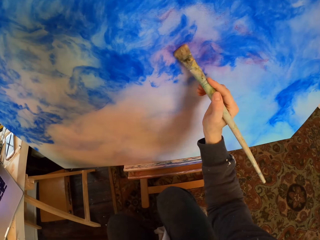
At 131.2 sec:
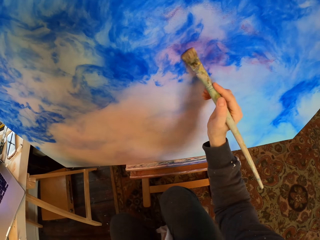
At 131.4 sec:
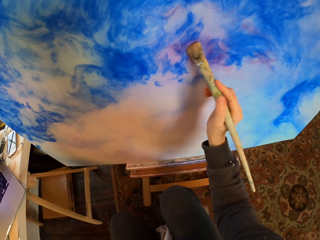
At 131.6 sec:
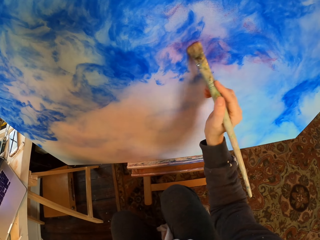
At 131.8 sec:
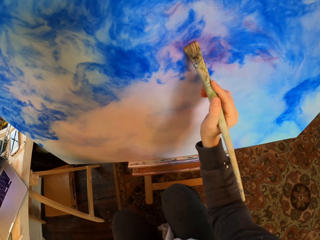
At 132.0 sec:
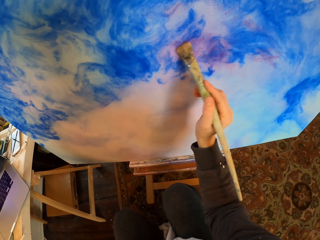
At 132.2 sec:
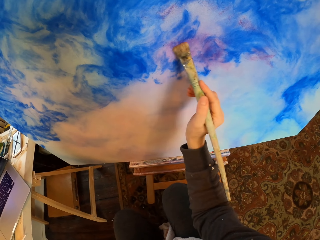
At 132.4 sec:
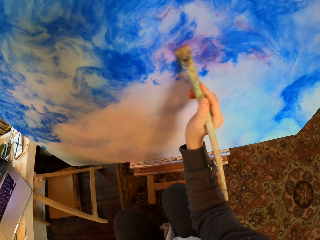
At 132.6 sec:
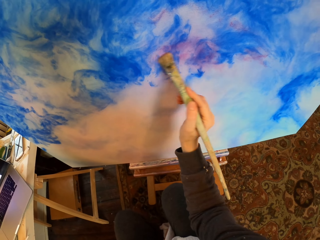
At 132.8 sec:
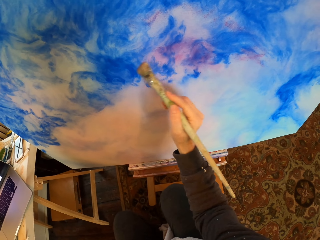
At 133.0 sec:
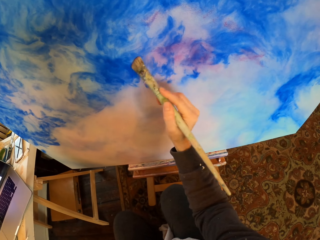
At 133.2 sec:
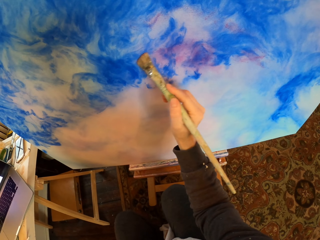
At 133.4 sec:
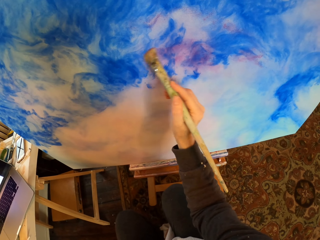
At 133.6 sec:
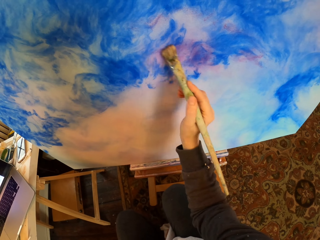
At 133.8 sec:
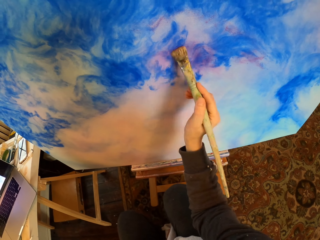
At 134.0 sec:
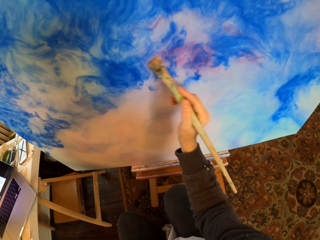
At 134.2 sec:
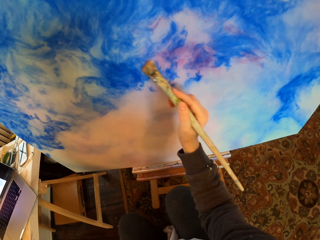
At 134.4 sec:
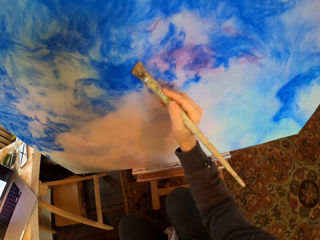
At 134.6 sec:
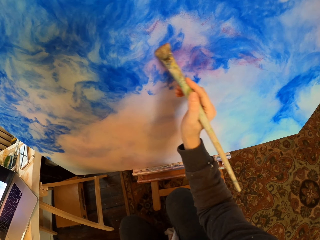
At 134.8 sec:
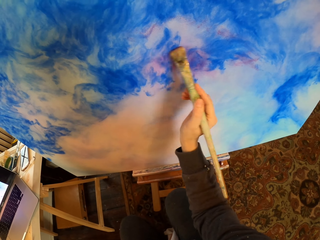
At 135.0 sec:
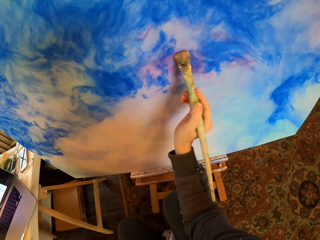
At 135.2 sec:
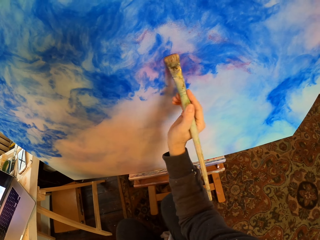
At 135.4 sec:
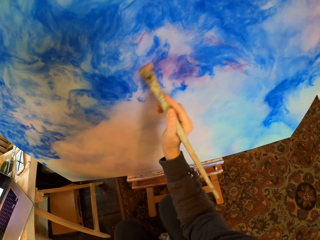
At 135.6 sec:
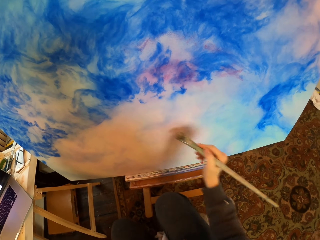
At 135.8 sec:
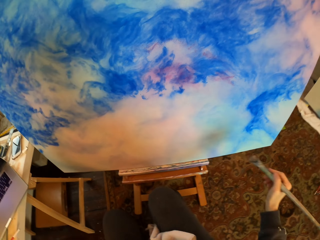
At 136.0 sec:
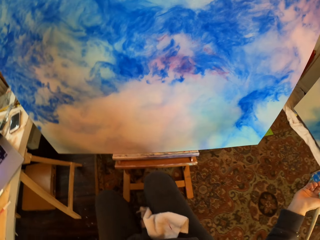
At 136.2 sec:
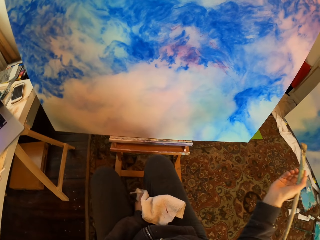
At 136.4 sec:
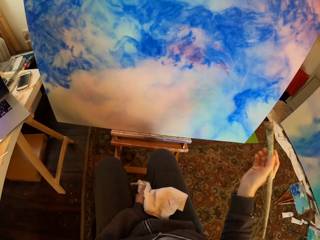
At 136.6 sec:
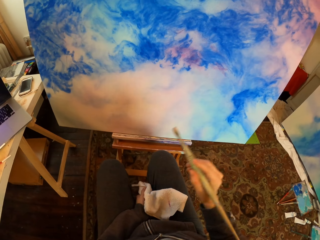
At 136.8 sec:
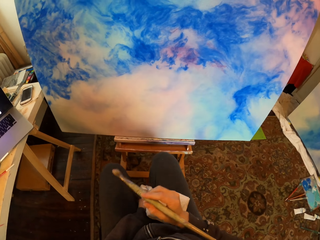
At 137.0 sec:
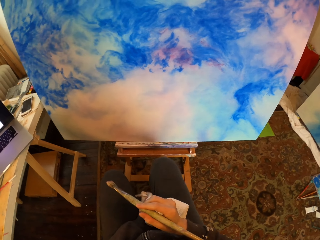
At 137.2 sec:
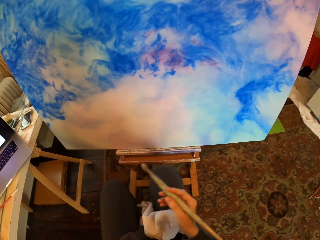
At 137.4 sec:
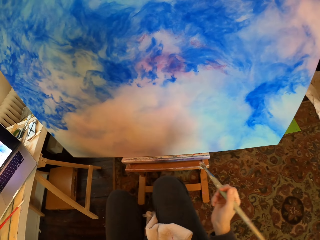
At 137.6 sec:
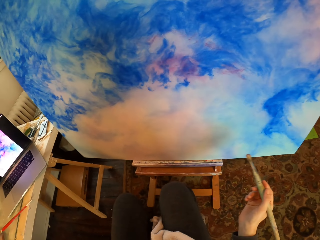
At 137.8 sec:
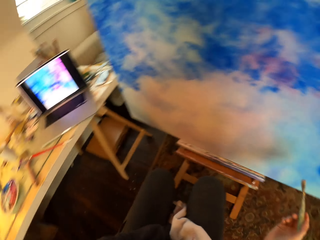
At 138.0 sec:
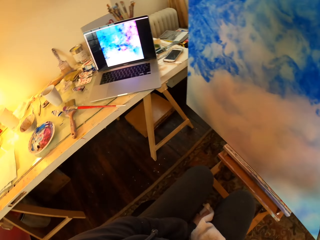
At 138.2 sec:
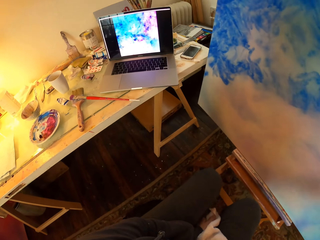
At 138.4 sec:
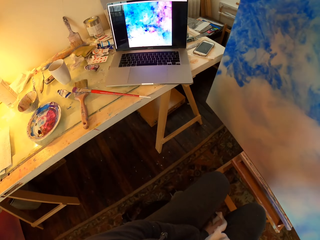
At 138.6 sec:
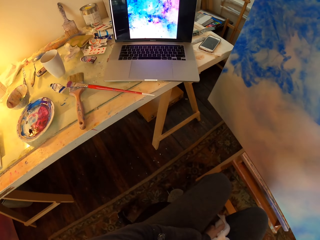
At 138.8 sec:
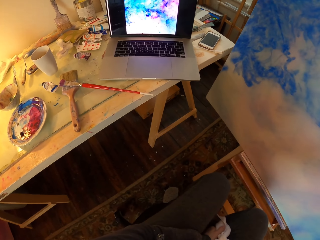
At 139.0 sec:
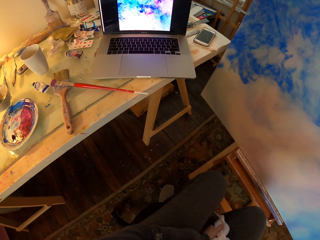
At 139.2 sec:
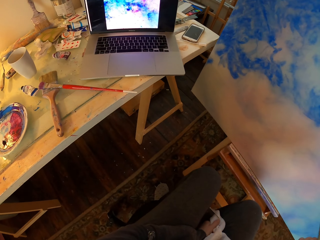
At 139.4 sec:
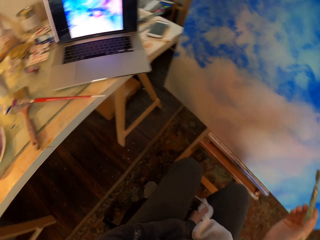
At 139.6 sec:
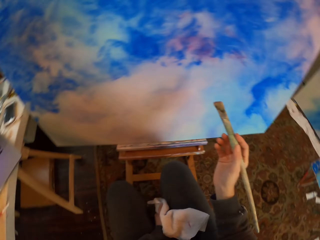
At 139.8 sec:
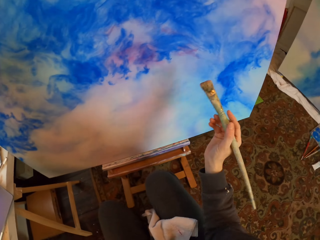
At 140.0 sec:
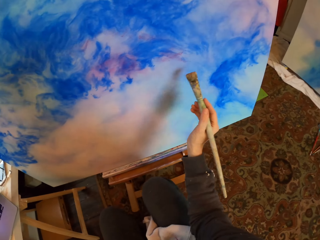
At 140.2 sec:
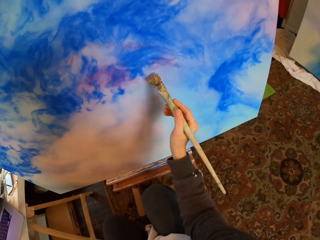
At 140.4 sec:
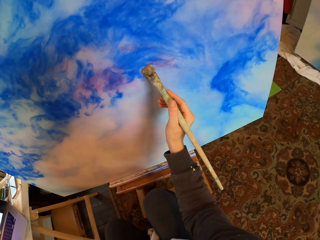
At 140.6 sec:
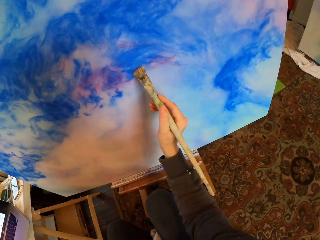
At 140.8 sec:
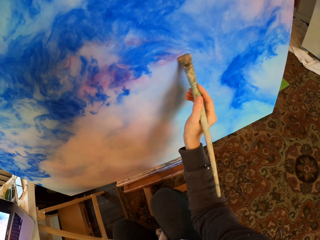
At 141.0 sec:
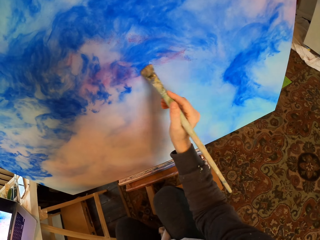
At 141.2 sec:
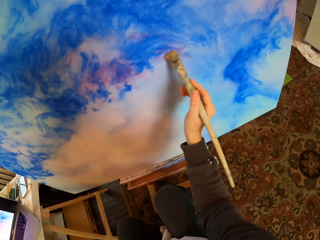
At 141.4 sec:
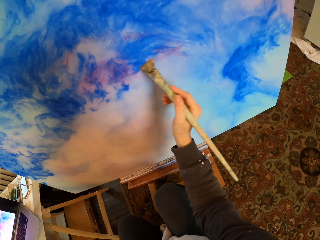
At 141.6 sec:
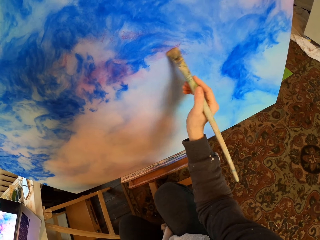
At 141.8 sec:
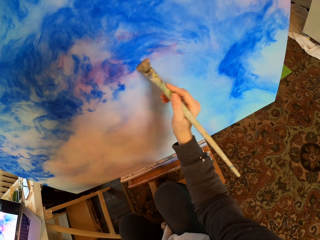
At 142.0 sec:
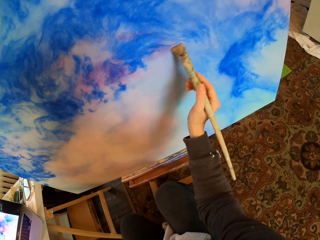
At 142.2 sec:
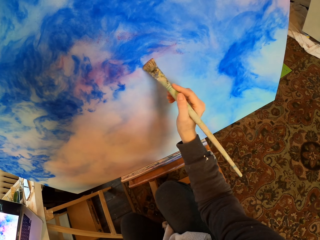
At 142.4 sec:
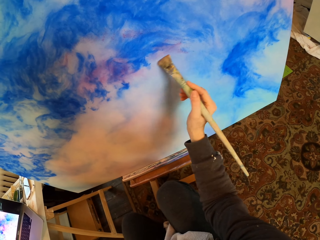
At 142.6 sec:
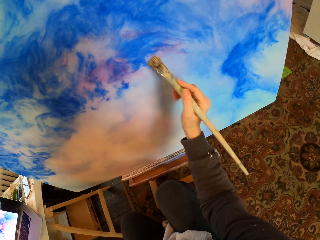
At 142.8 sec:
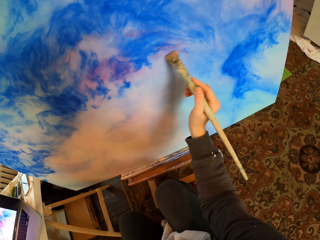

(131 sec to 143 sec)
The camera wearer looks at the portrait. They look at the painting in the laptop. They look at the portrait. They draw on the board.

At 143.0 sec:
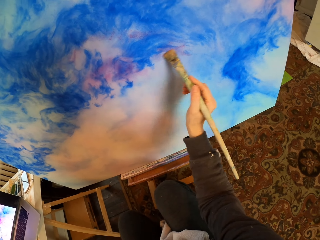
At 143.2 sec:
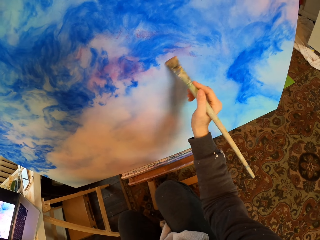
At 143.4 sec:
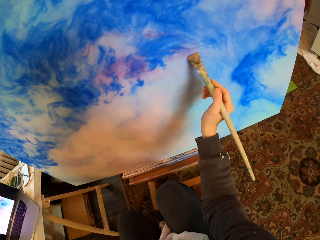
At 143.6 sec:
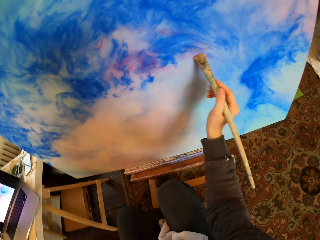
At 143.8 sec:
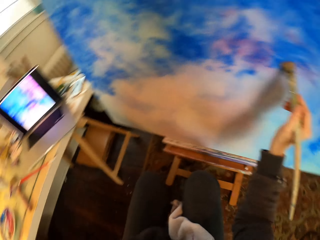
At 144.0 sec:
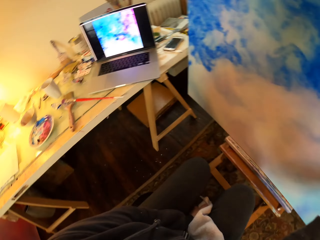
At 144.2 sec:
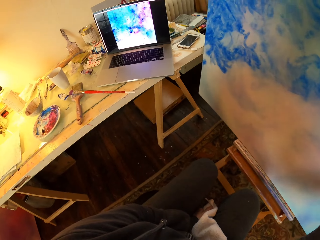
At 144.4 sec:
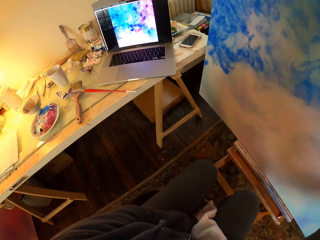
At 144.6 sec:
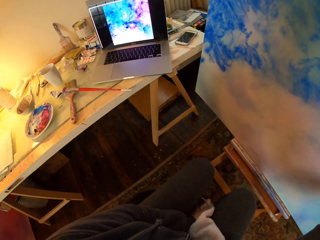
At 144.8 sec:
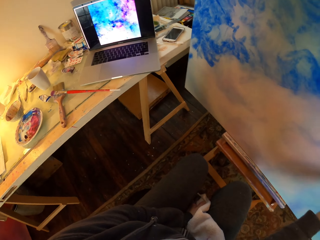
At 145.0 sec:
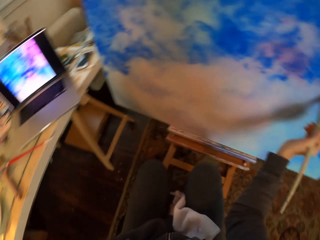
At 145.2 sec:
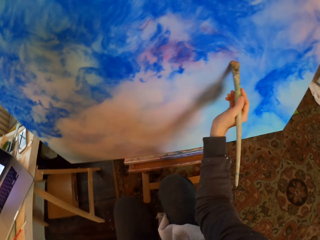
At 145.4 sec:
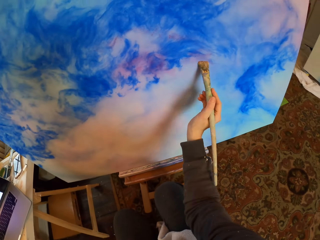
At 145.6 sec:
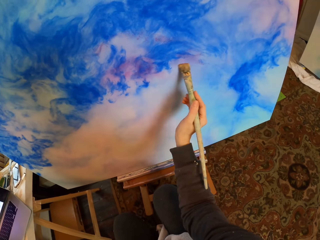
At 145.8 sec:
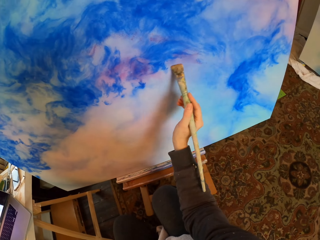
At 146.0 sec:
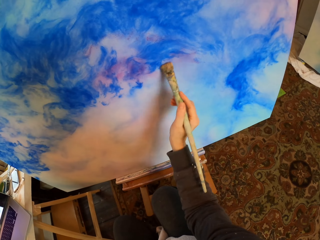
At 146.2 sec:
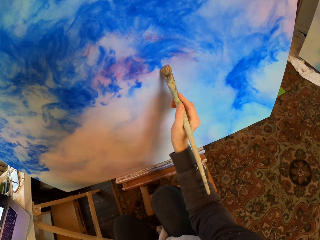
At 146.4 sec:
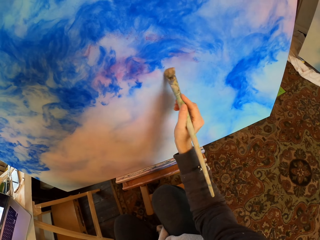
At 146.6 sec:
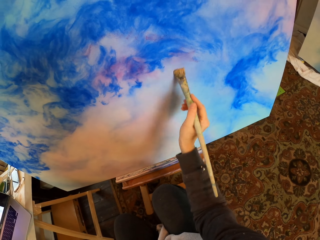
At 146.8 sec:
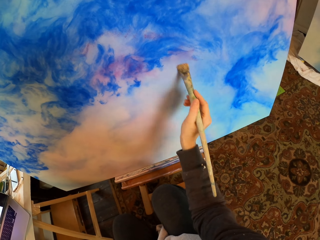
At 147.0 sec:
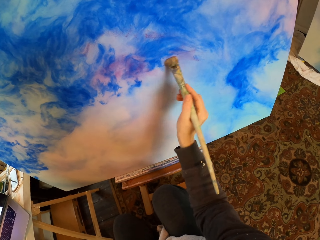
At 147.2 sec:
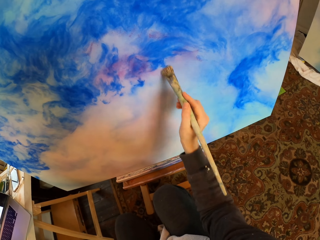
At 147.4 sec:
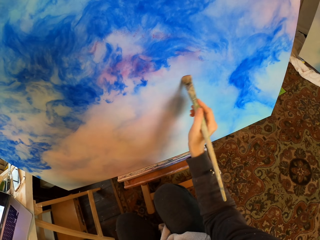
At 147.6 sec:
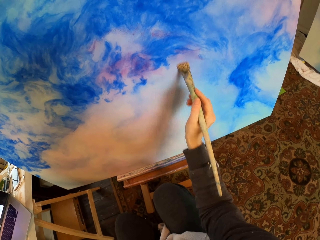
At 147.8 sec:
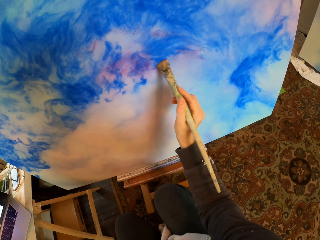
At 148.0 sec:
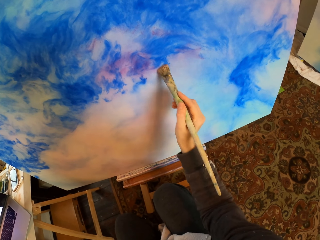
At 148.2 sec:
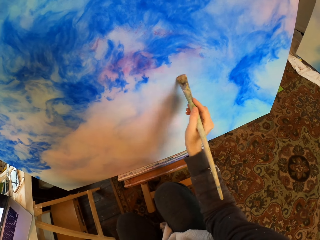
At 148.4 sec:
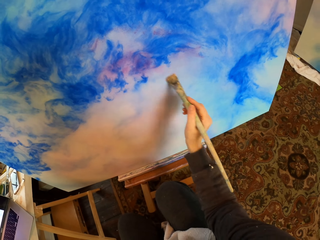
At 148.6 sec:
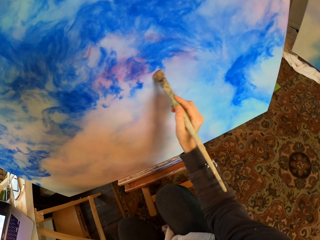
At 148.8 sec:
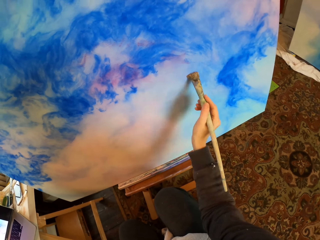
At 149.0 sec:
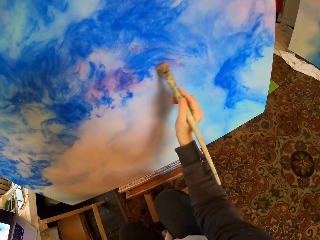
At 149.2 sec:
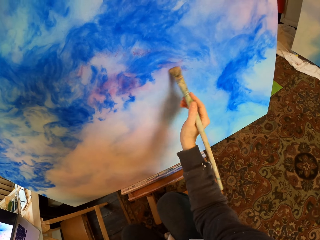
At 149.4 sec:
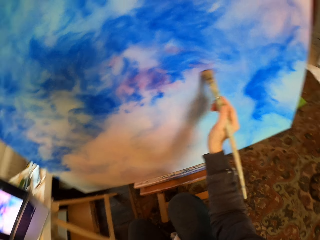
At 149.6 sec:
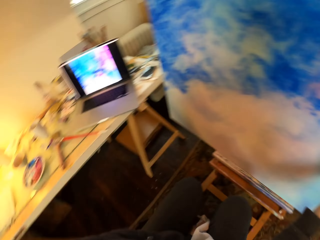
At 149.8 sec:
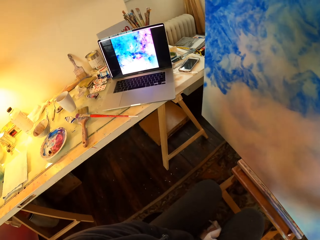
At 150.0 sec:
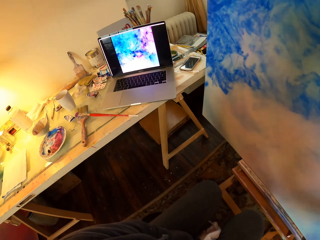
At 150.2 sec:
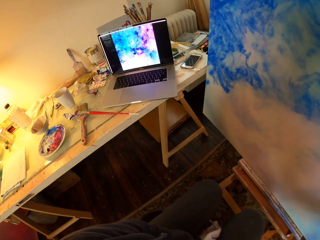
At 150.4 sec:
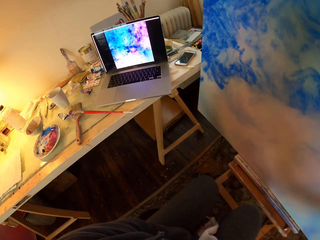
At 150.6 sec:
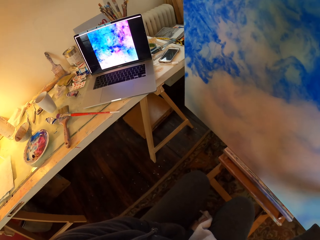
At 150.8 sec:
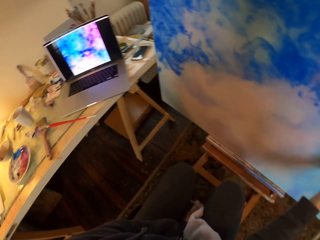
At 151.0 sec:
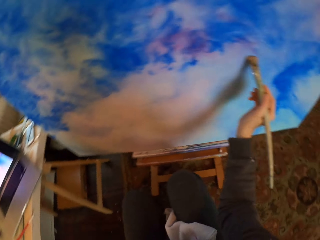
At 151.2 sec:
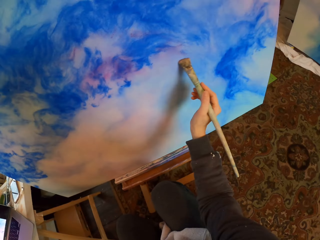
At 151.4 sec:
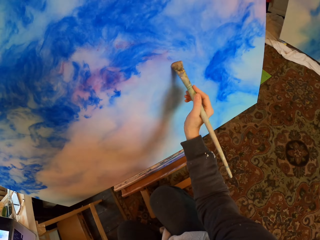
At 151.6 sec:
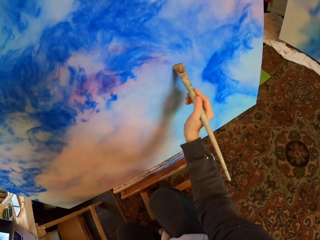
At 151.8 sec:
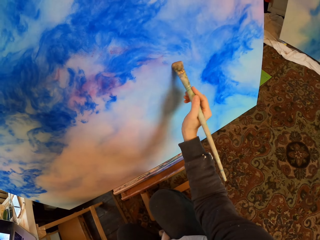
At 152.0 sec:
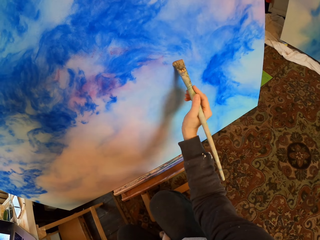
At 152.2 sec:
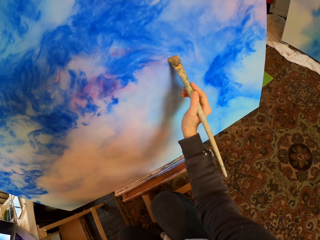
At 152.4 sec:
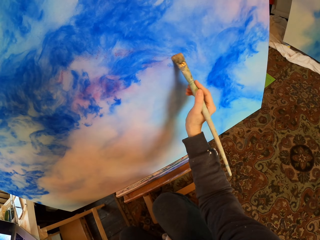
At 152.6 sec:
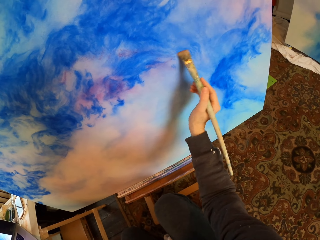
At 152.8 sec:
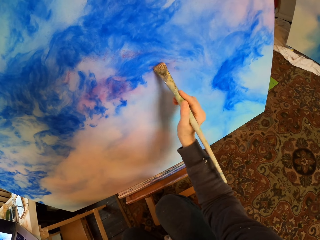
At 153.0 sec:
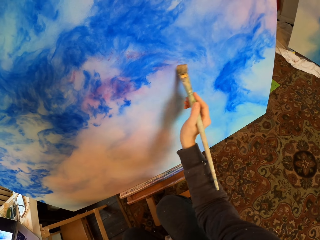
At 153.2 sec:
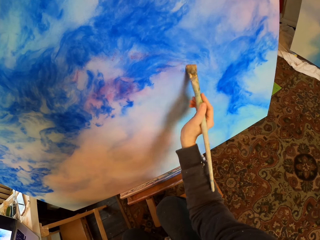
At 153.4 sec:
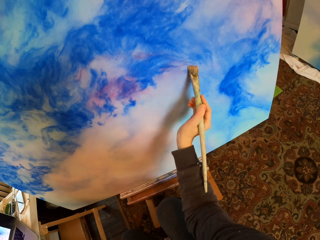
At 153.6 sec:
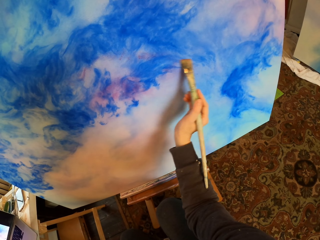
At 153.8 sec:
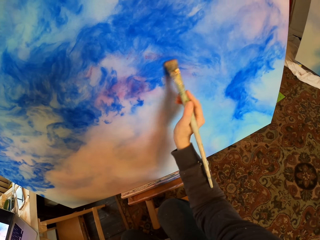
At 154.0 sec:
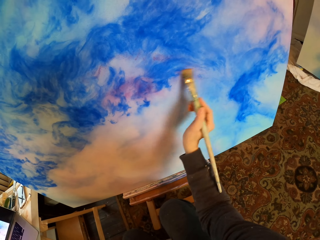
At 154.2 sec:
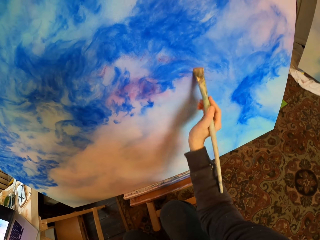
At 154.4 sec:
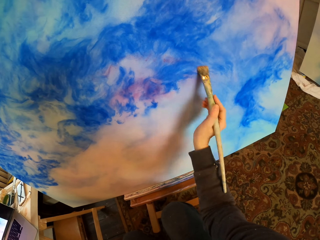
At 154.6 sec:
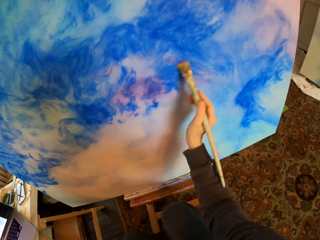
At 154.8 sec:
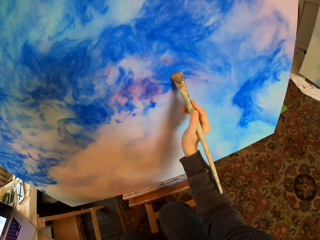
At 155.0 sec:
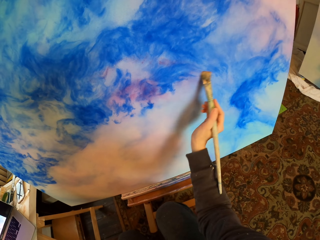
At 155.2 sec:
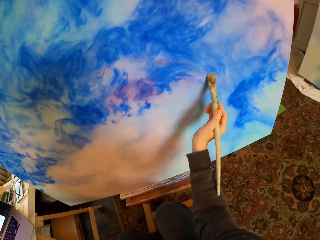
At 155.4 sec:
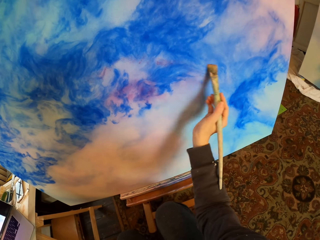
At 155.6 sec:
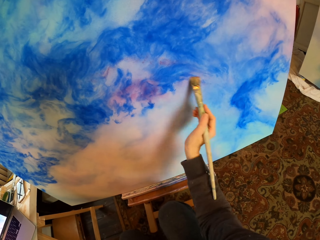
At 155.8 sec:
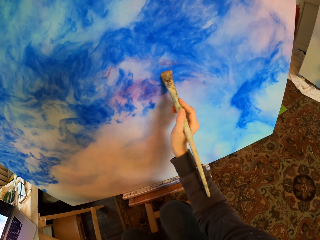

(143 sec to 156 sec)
The camera wearer looks at the painting in the laptop. They look at the portrait. They paint. They look at the painting in the laptop. They look at the portrait. They paint.
